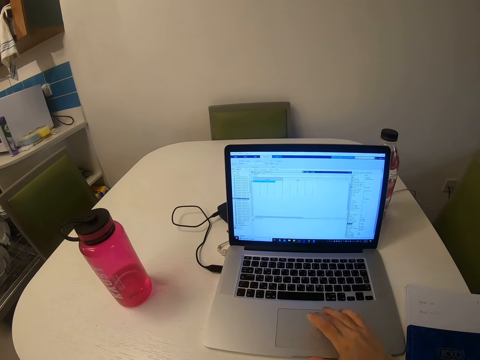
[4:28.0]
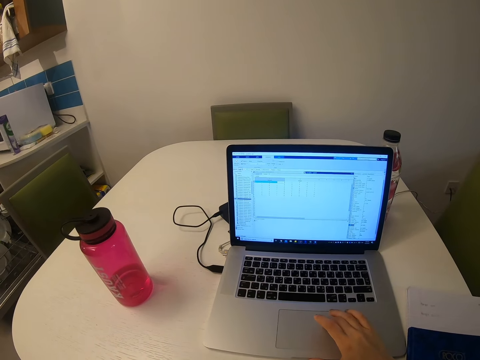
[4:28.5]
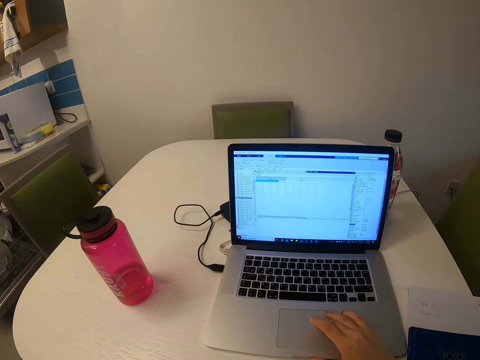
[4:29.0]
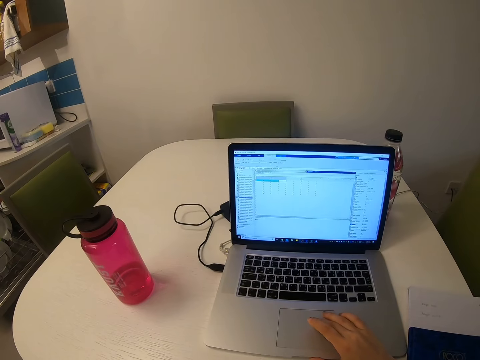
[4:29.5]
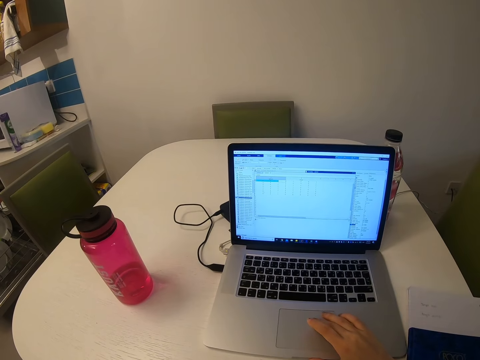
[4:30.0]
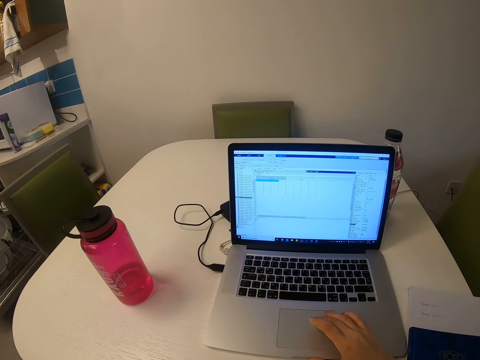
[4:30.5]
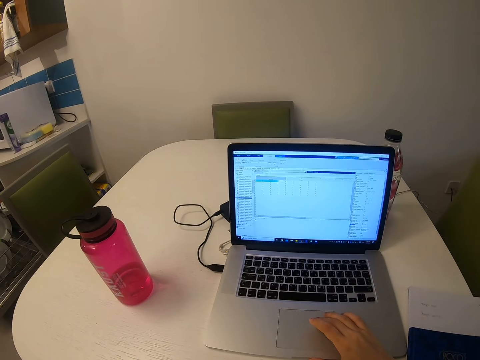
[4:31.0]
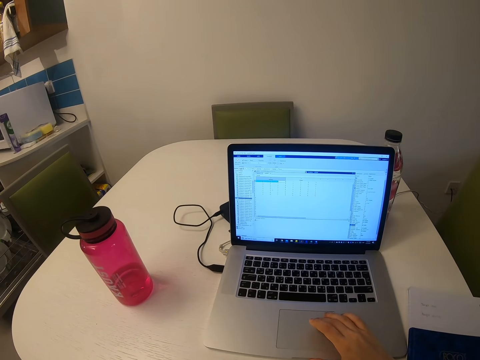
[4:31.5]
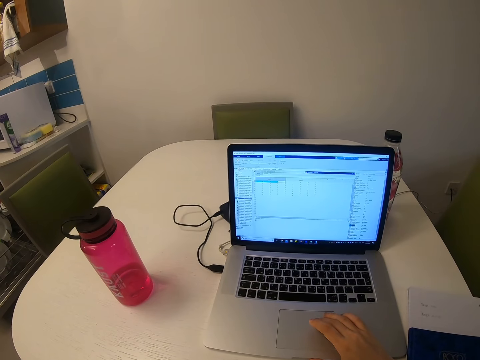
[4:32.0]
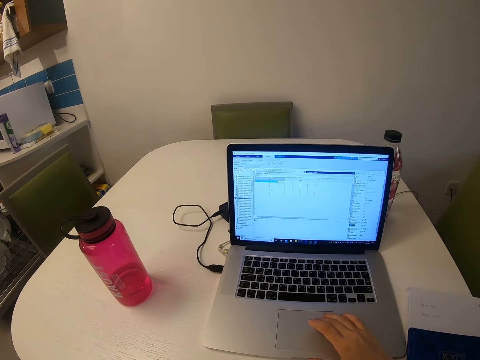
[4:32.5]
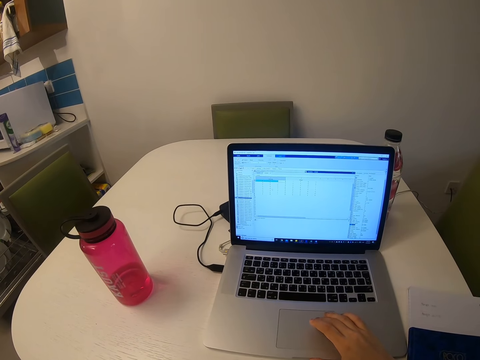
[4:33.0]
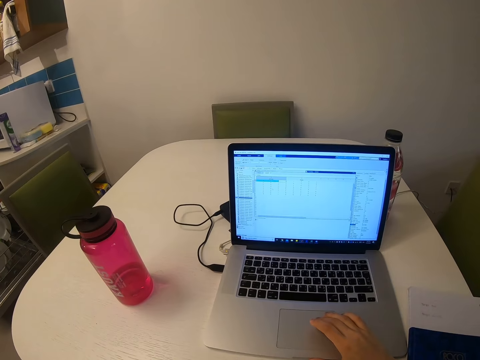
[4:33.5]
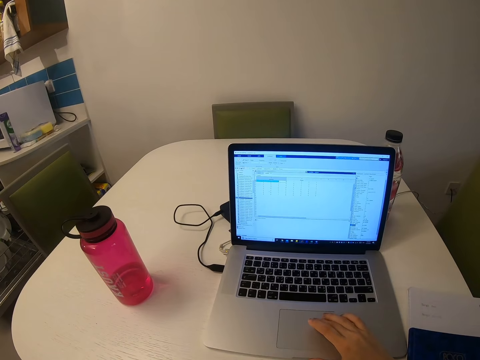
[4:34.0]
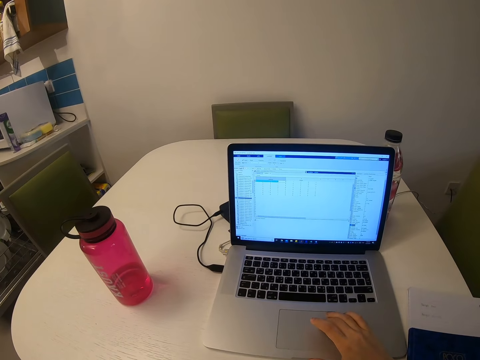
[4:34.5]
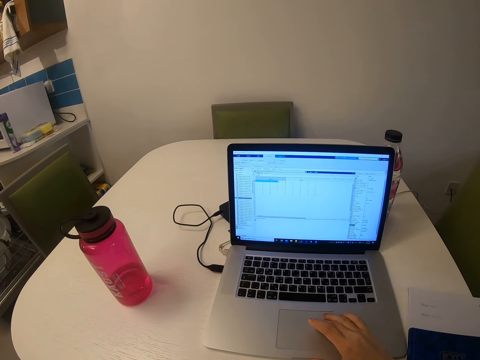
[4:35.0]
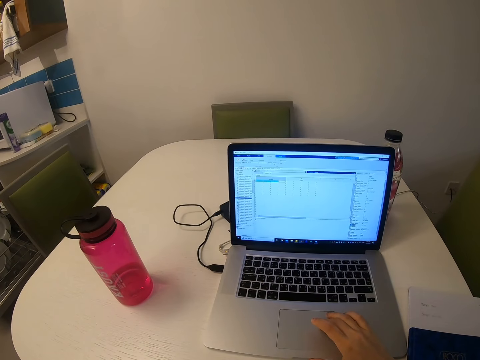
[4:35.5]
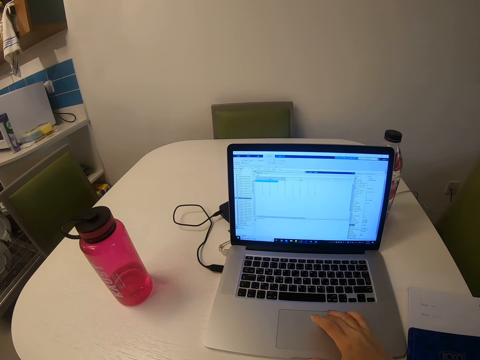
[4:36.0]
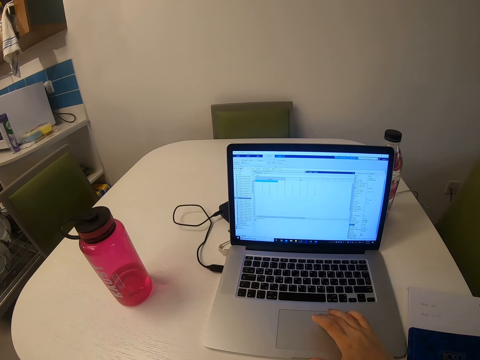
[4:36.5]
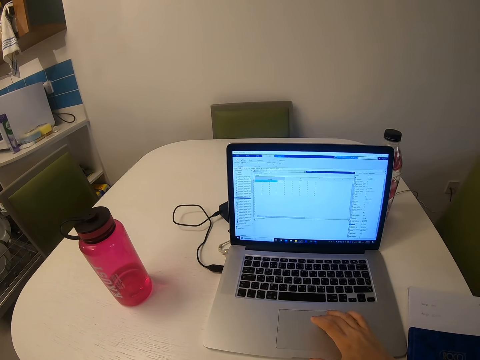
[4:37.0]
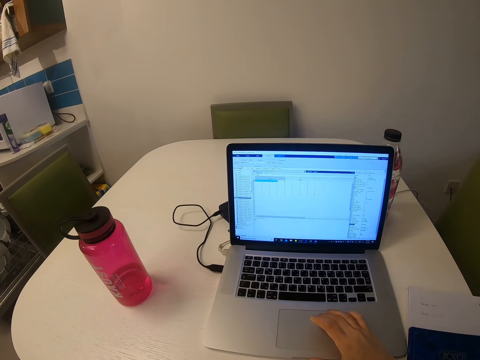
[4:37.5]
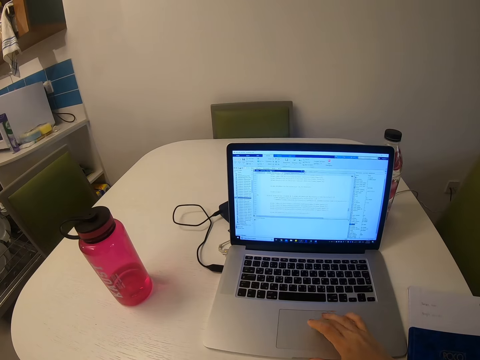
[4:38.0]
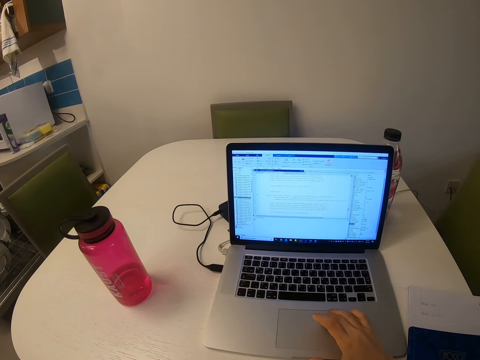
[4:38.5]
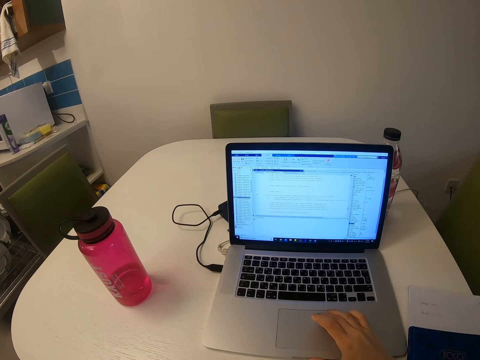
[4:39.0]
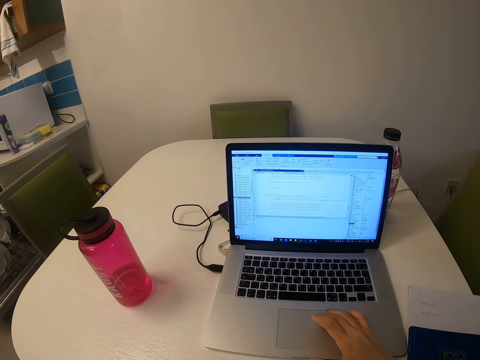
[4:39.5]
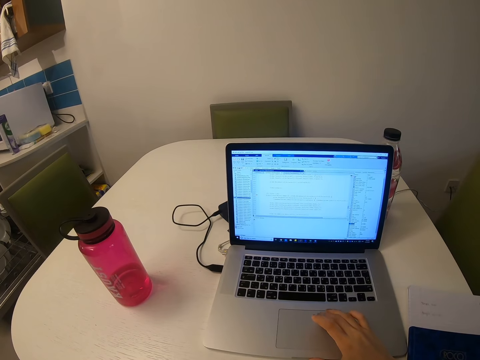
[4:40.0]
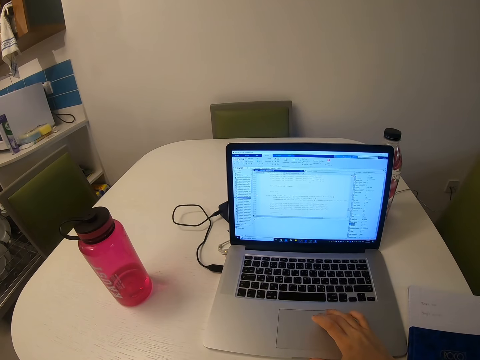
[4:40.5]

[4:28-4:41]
The camera wearer operates a laptop.

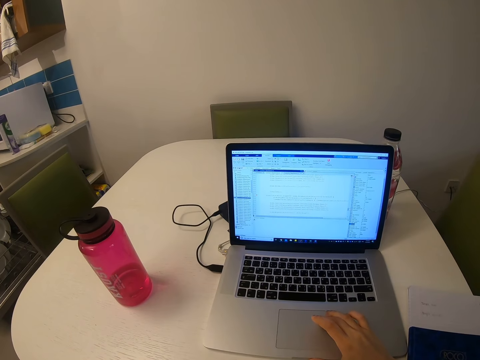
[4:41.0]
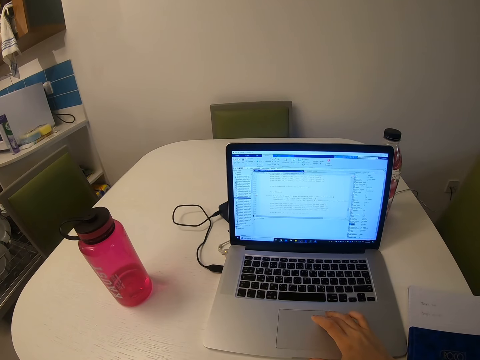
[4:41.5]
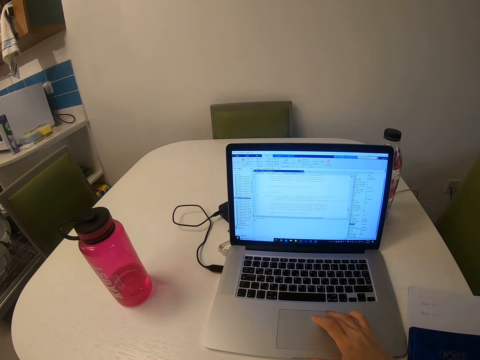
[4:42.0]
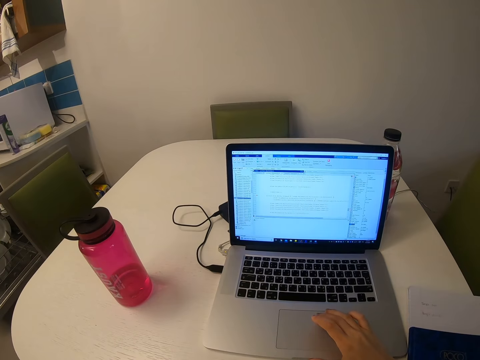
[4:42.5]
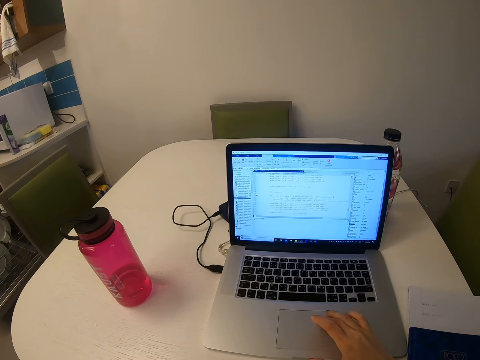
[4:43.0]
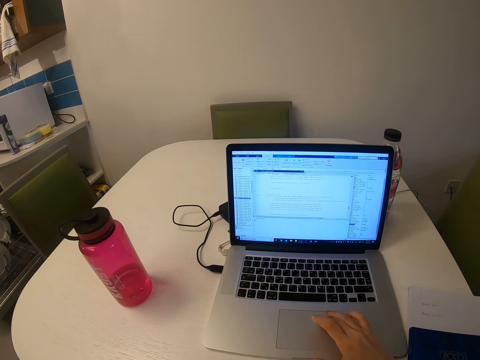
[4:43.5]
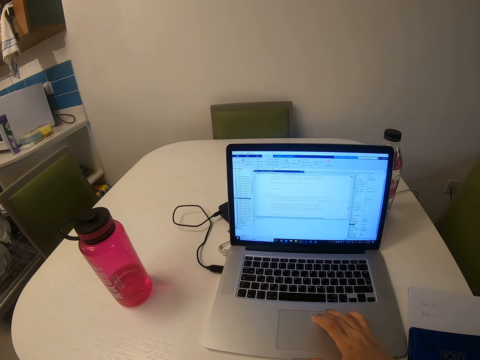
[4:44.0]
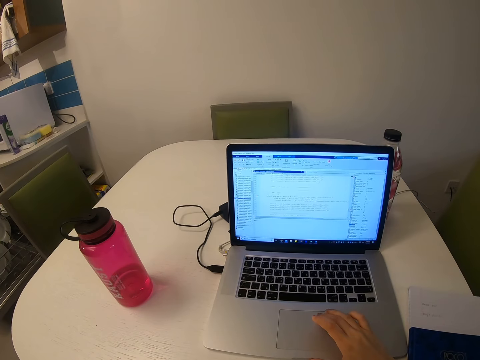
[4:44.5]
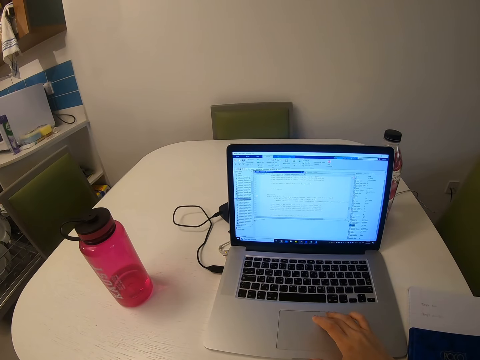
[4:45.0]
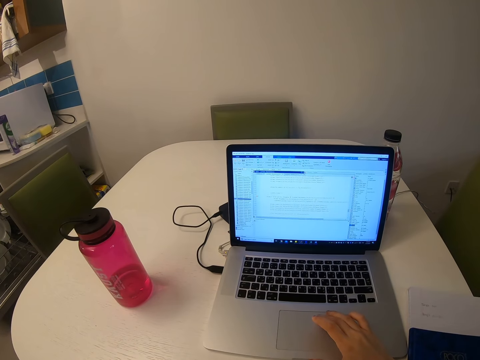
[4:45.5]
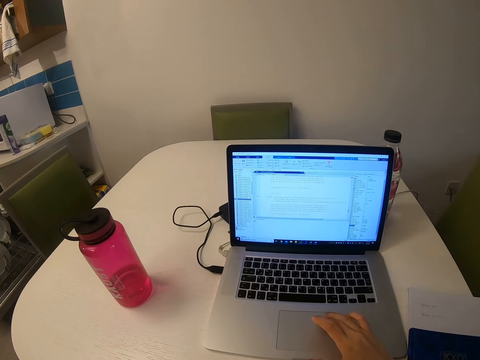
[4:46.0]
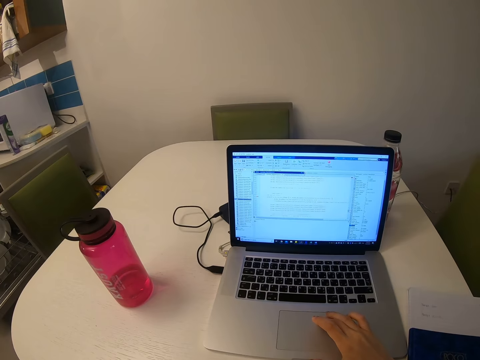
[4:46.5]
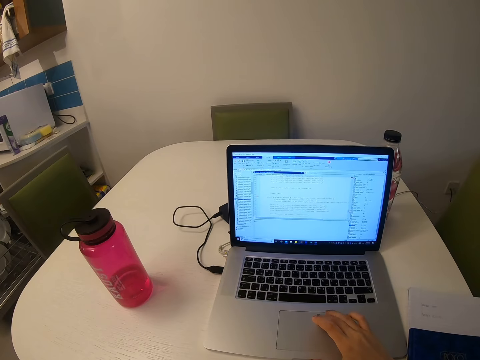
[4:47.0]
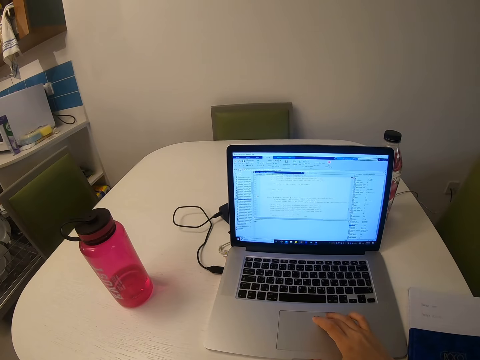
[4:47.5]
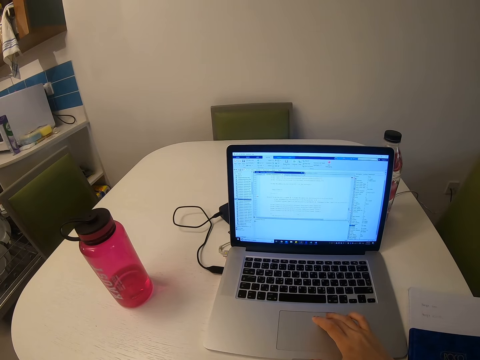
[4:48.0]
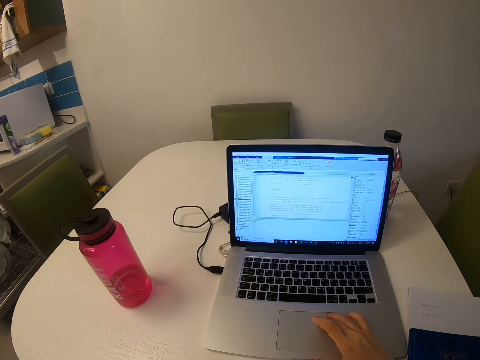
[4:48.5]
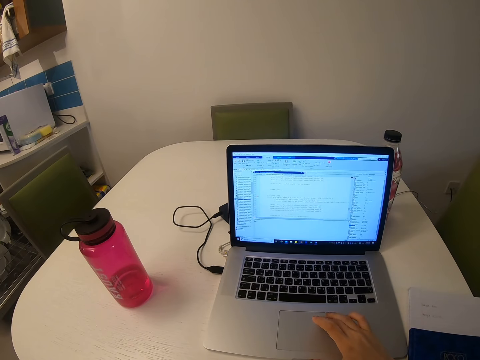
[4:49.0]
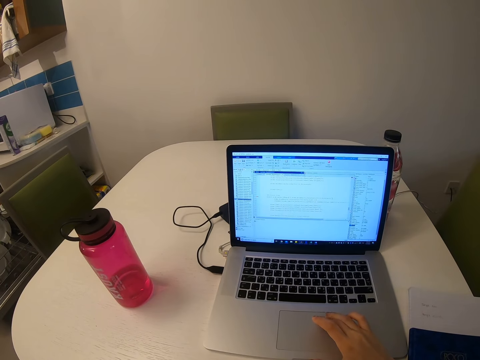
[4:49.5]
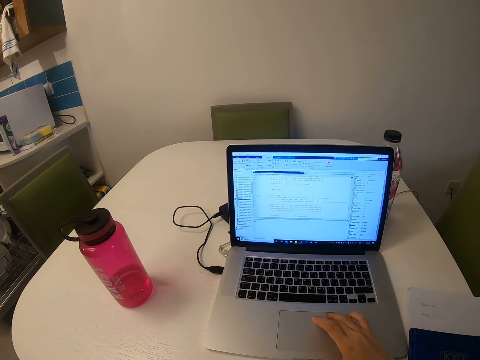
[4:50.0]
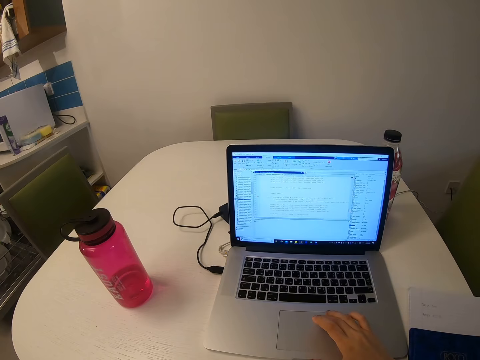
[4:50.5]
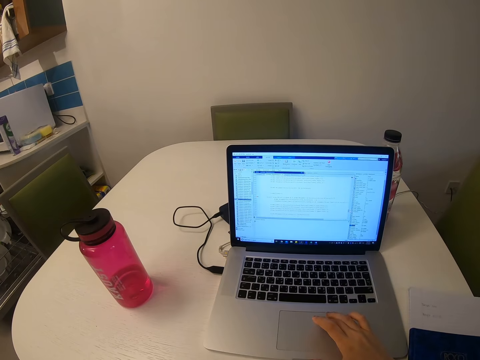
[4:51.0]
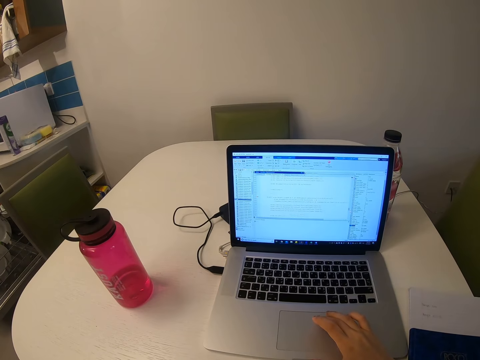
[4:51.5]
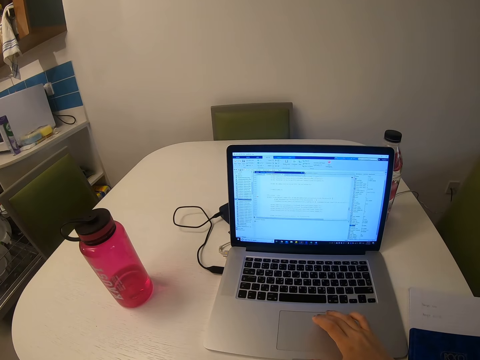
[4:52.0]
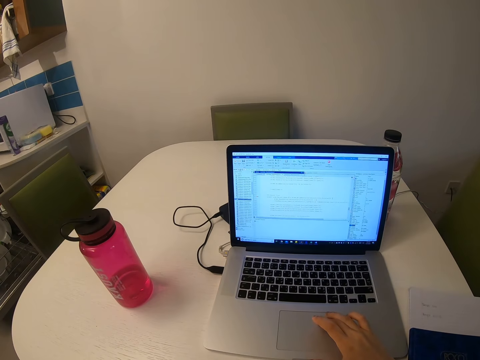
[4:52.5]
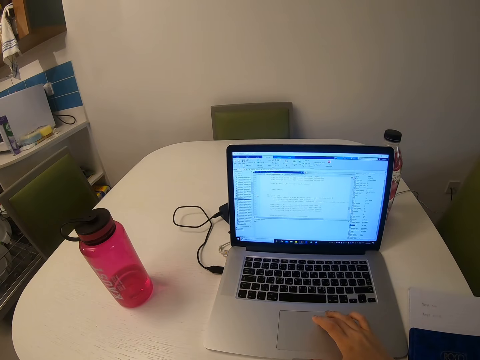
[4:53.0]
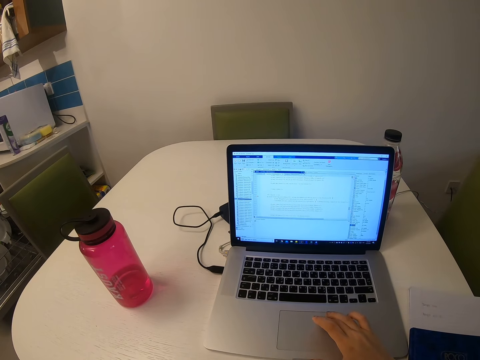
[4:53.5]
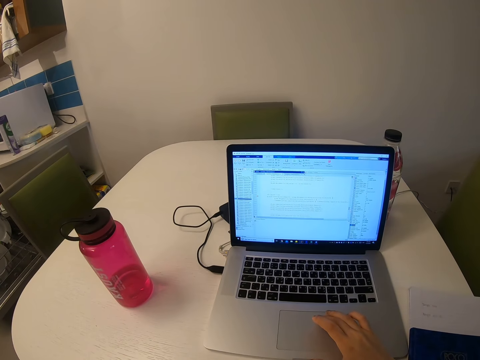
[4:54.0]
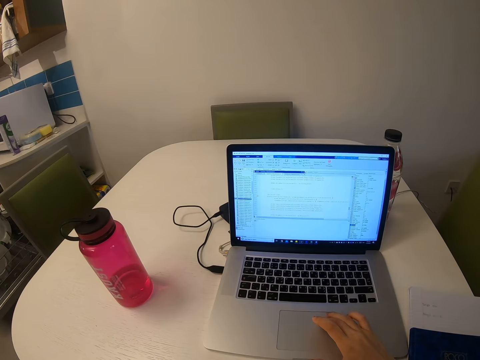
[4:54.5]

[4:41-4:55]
The camera wearer scrolls the scrollbar.
